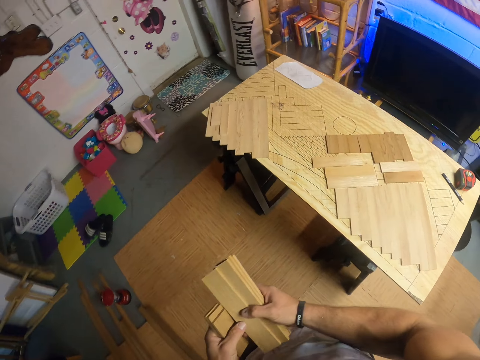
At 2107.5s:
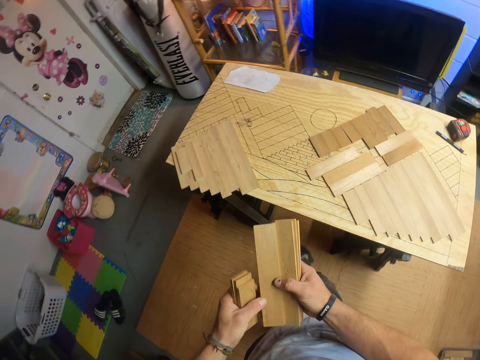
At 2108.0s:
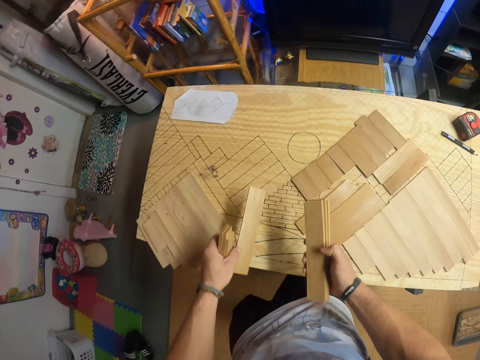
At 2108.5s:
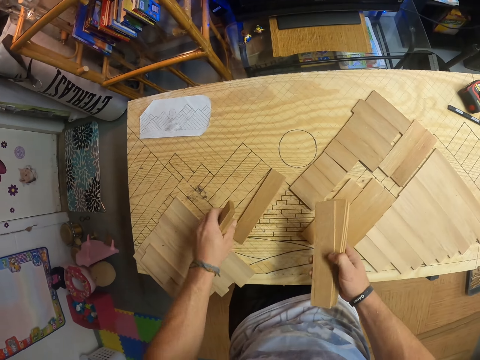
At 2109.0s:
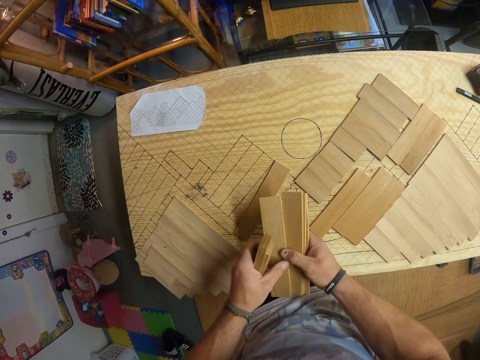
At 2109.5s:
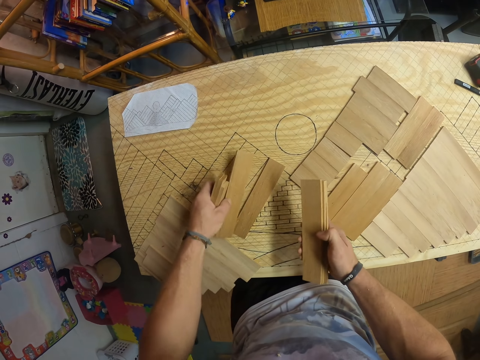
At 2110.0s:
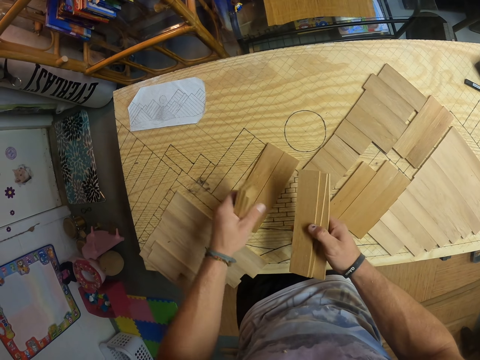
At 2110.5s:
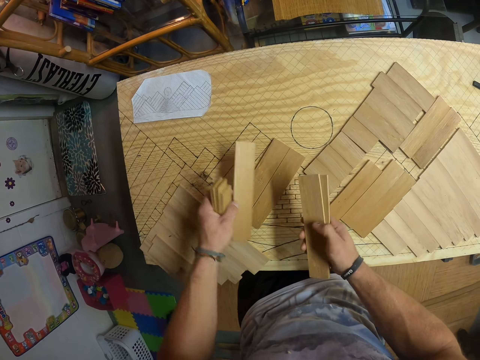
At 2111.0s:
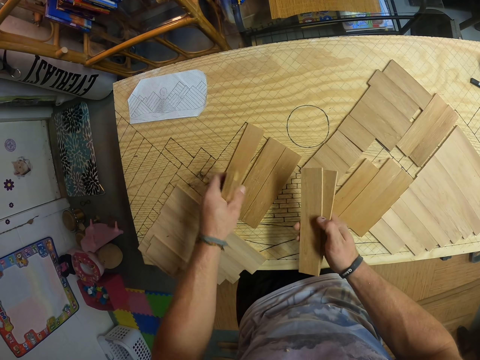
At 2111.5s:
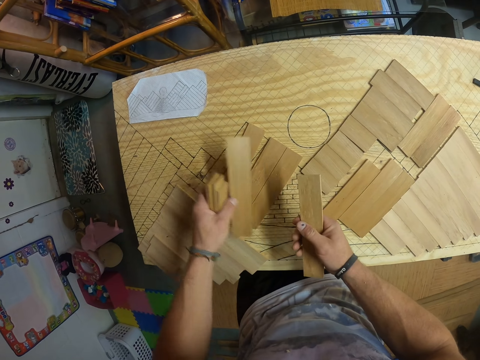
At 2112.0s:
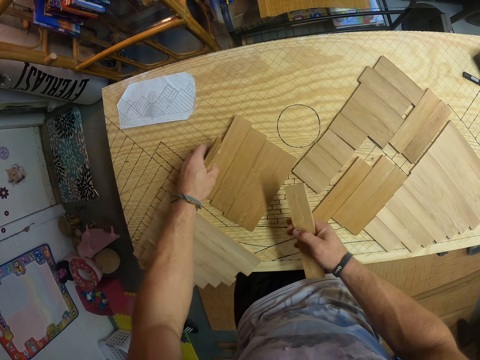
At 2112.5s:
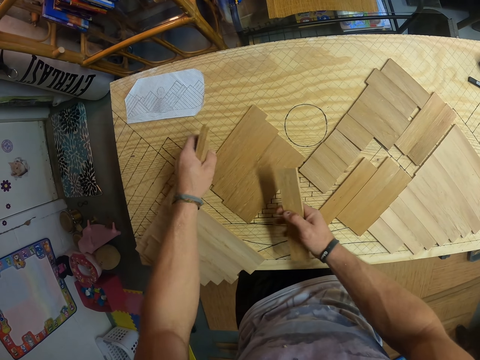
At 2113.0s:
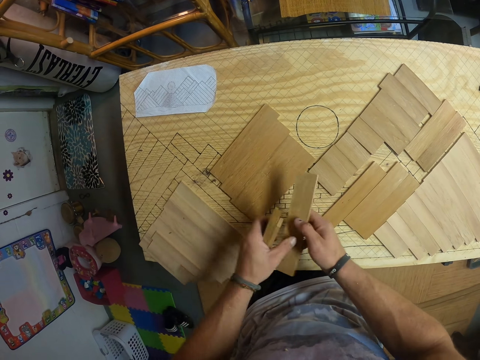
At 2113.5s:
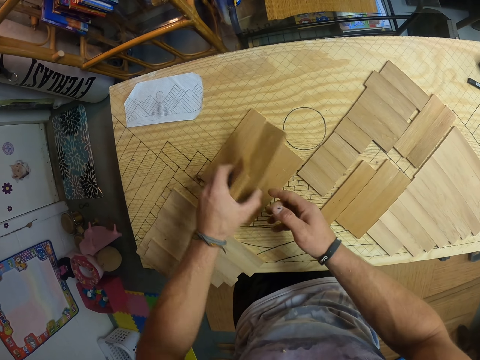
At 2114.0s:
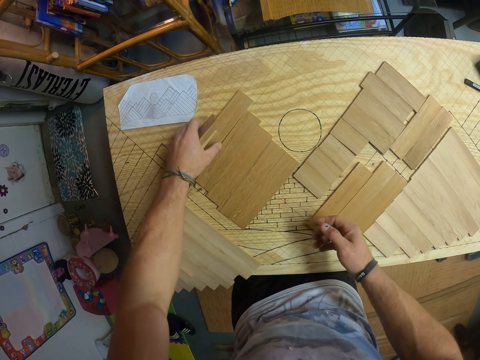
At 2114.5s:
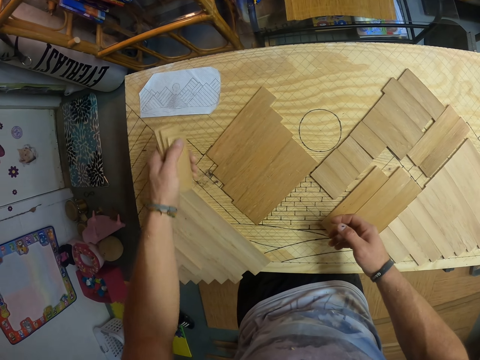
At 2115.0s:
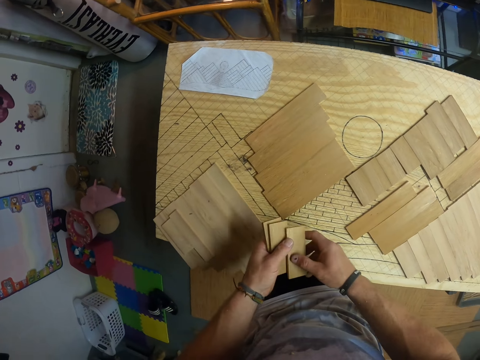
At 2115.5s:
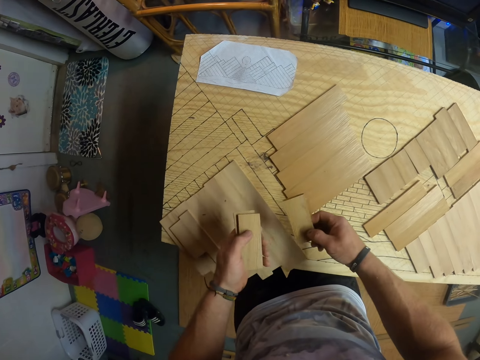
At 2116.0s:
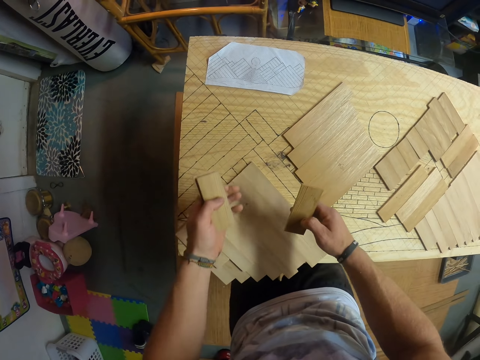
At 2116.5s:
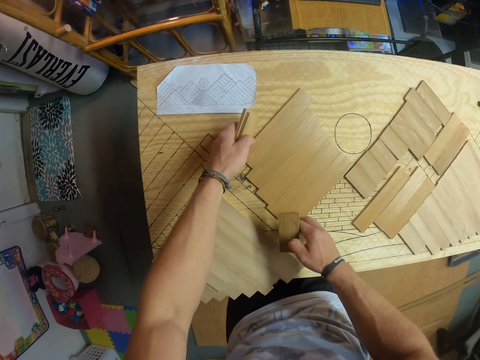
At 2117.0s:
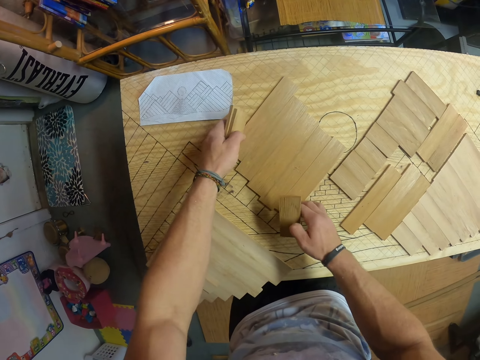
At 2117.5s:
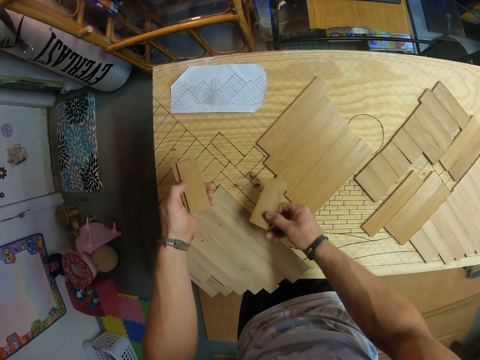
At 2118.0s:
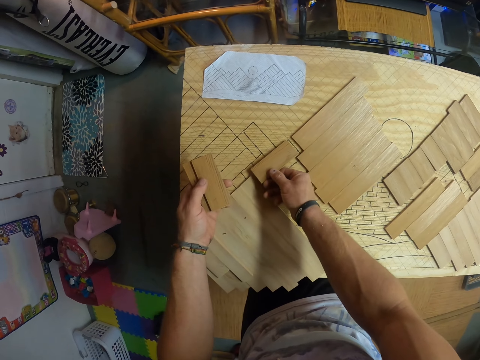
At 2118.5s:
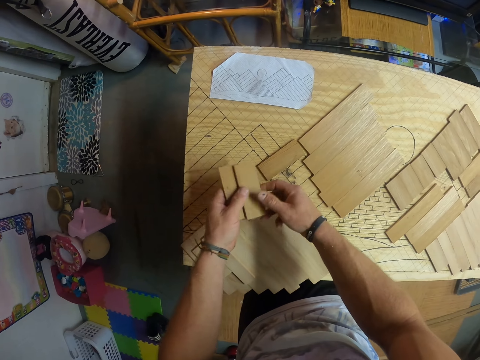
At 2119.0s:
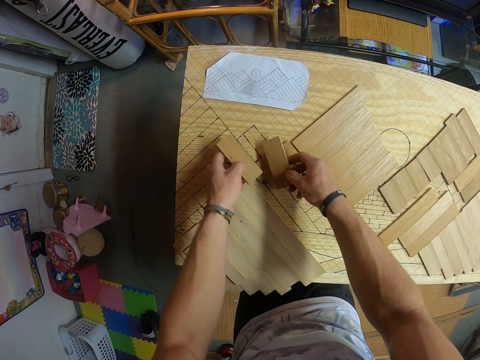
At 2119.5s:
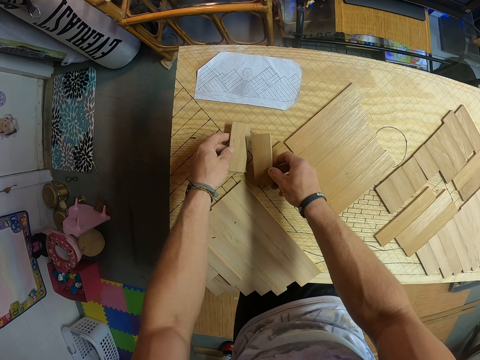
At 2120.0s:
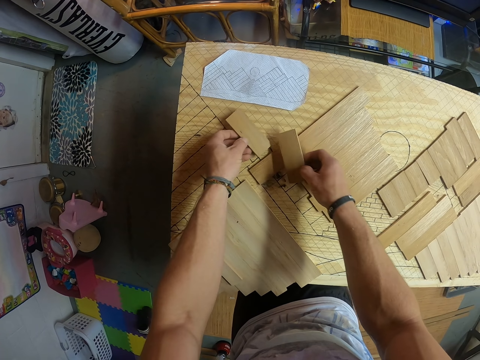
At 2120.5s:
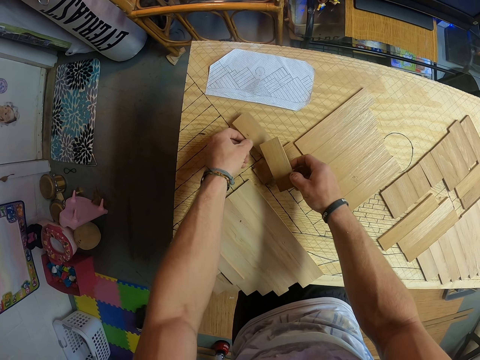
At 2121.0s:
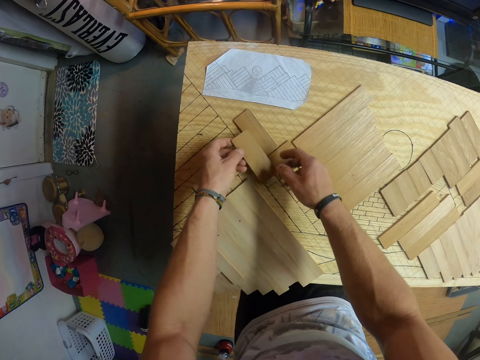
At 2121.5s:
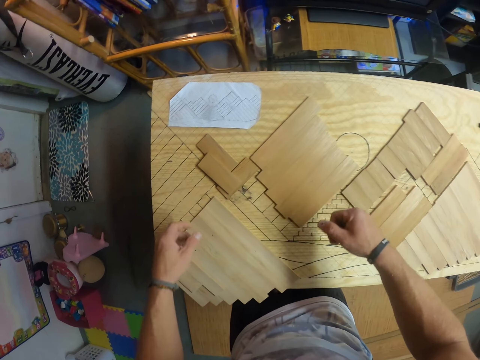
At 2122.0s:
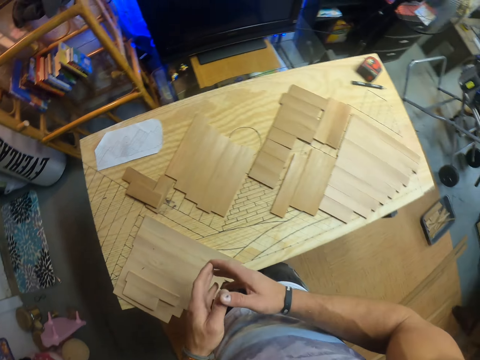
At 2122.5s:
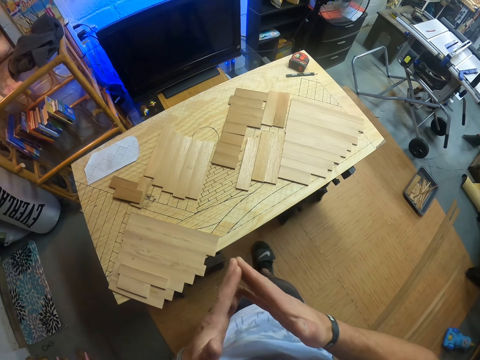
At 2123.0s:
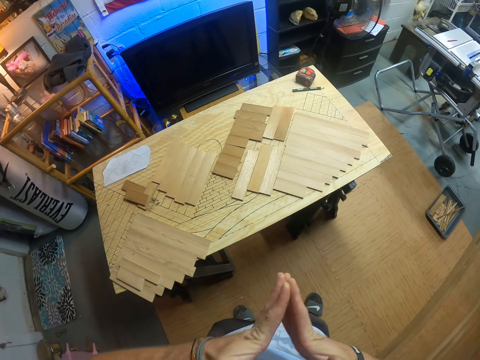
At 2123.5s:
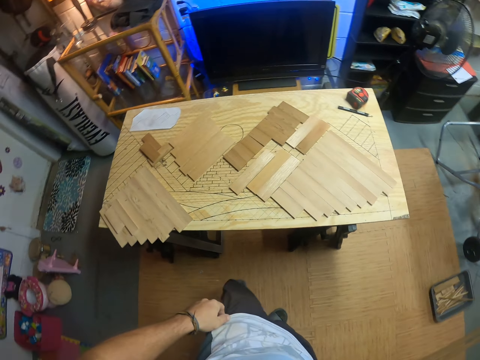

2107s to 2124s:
The camera wearer picks the strip wood from the stack of strip wood in his right hand with his left hand. He places the strip wood in his left hand on the table. He picks the strip wood from the stack of strip wood in his right hand with his left hand. He places the strip wood in his left hand on the table. He picks the strip wood from the stack of strip wood in his right hand with his left hand. He places the strip wood in his left hand on the table. He picks the strip wood from the stack of strip wood in his right hand with his left hand. He places the strip wood in his left hand on the table. He adjusts the strip woods on the table with his hands. He passes the strip wood in his right hand to his left hand. He places the strip wood in his left hand on the table. He picks the strip wood from the stack of strip wood in his left hand with his right hand. He moves the strip woods on the table with his hands. He places the strip wood in his right hand on the table. He picks the strip wood from the stack of strip wood in his left hand with his right hand. He places the strip wood in his left hand on the table. He passes the strip wood in his right hand to his left hand. He drops the strip wood in his left hand on the table.

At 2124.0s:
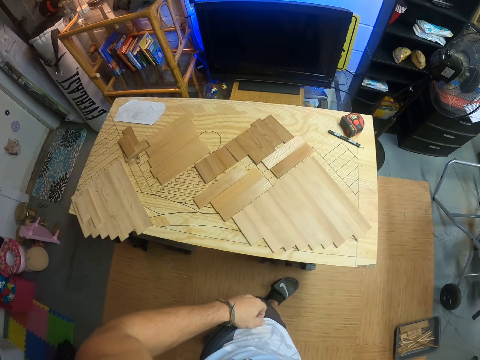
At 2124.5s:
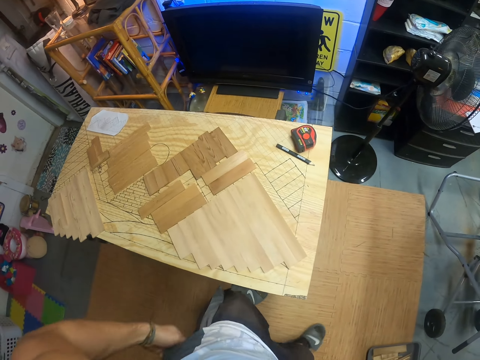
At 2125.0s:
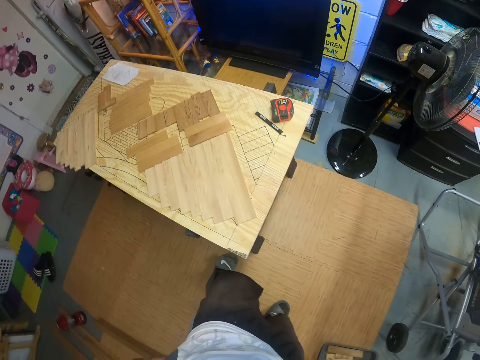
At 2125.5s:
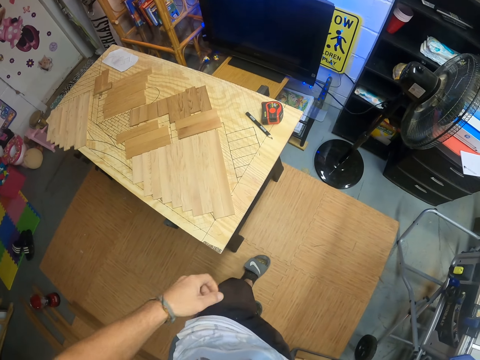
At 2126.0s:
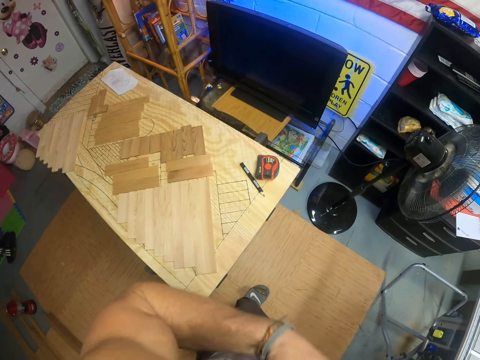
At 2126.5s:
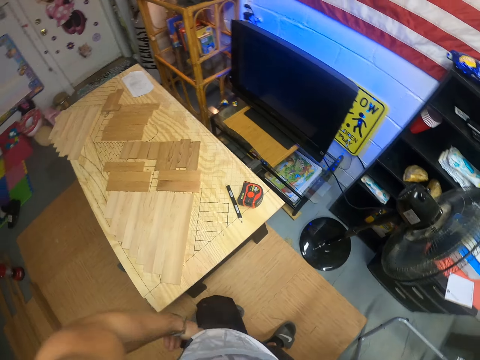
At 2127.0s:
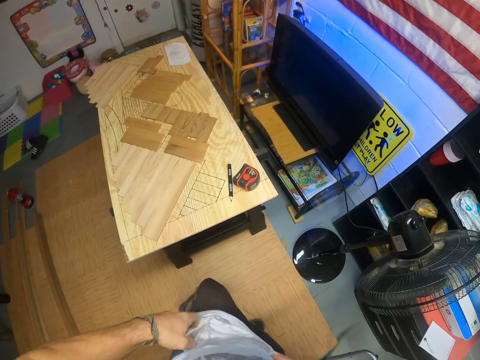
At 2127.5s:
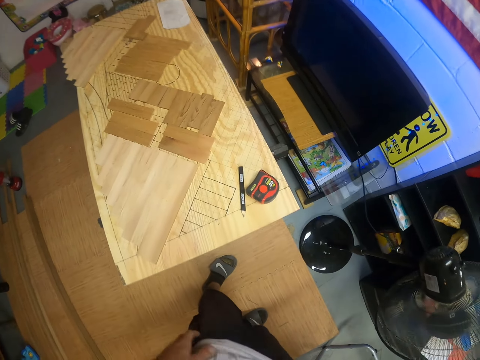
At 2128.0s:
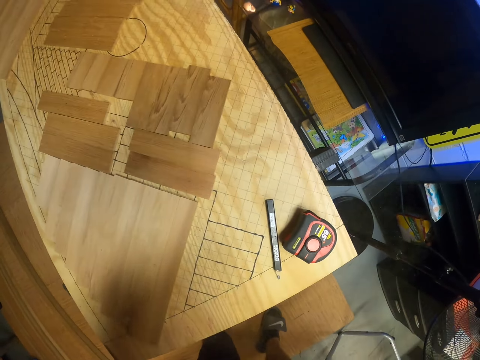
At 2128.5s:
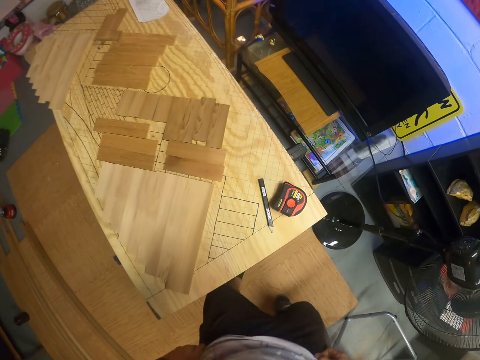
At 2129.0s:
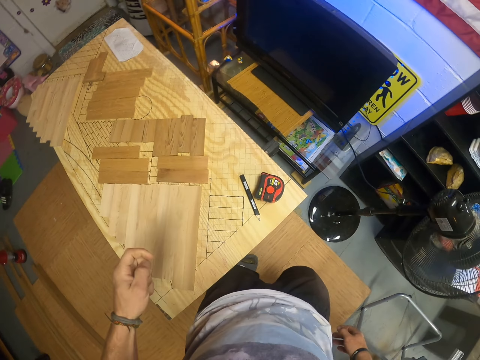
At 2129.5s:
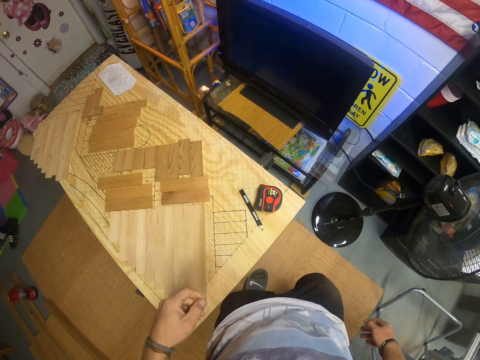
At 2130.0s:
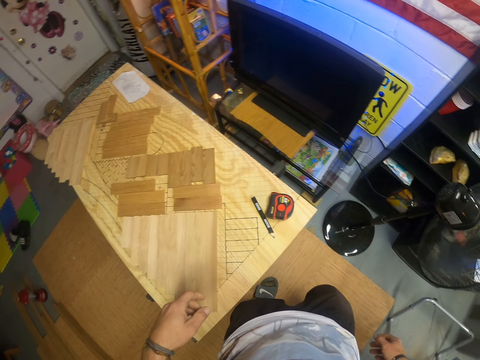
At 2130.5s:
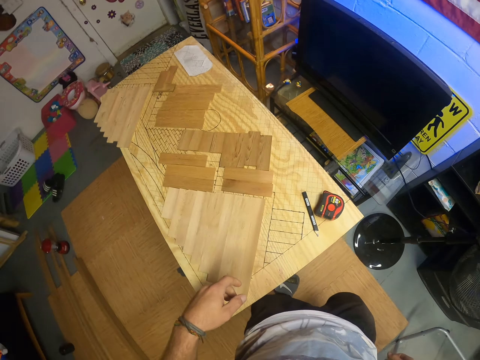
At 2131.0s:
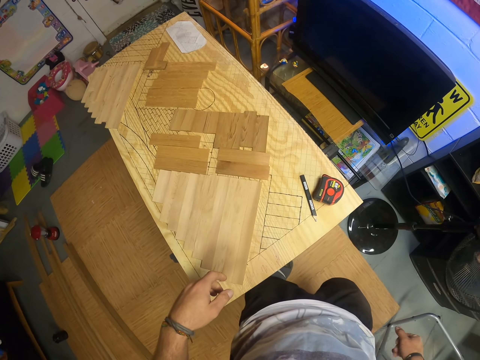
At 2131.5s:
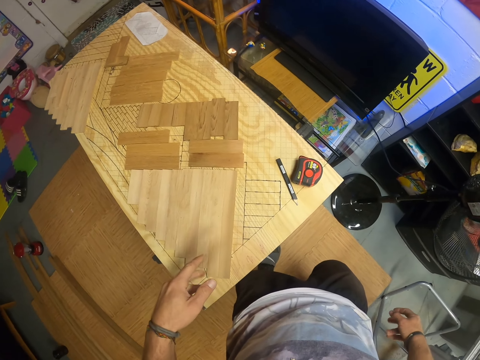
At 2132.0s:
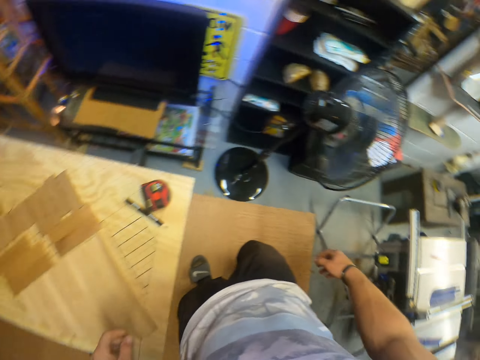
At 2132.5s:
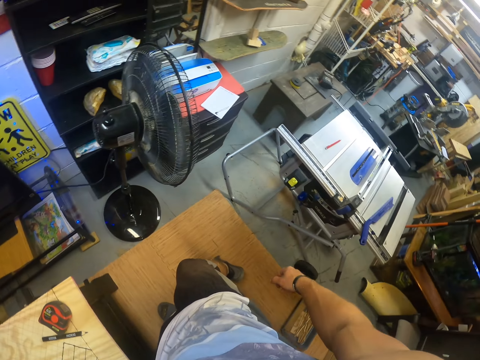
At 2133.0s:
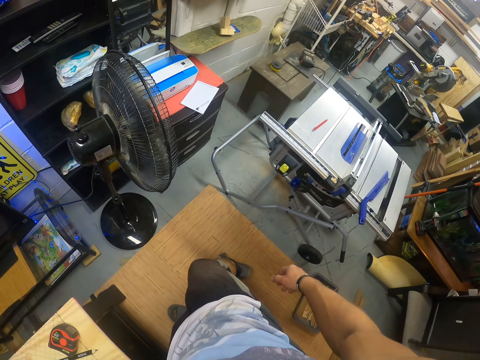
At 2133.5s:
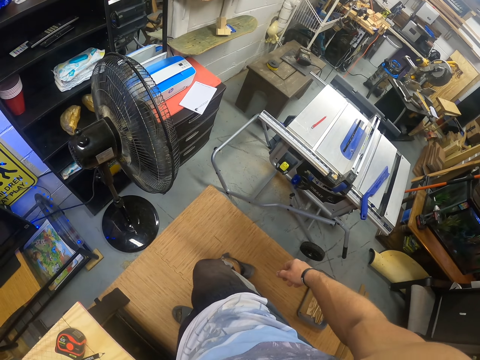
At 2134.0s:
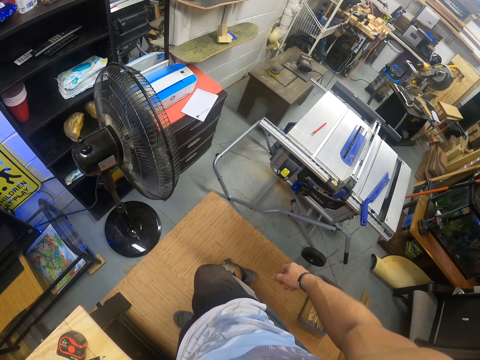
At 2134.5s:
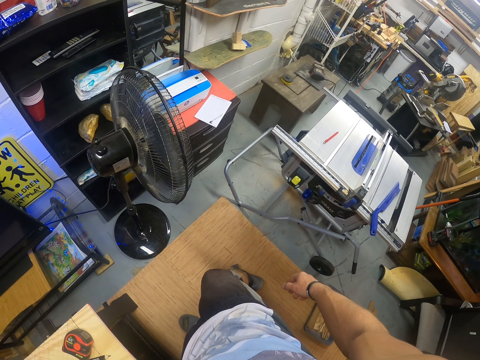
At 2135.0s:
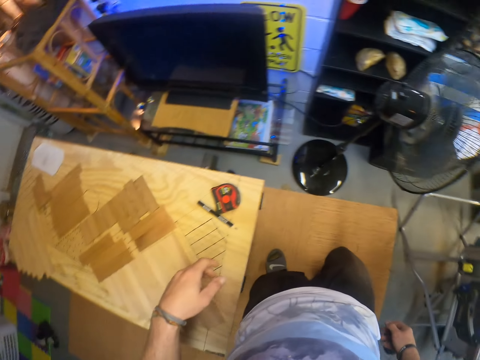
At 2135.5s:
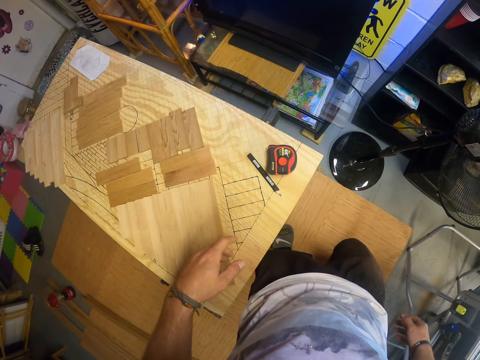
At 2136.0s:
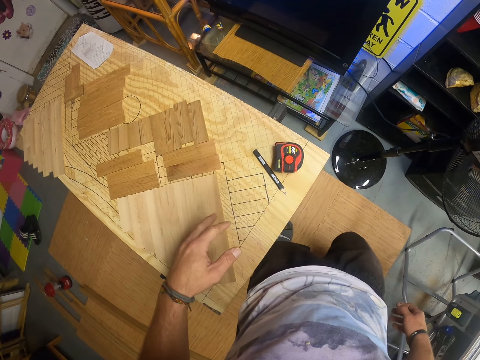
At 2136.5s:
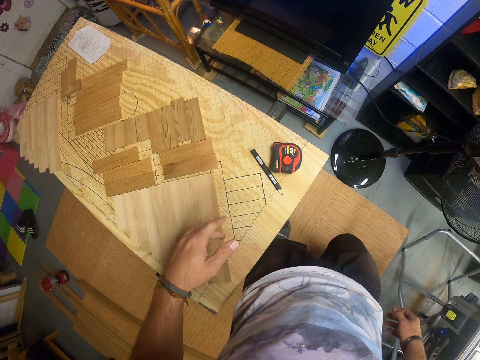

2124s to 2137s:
The camera wearer walks around. They wipe the hands on the clothes. They pause.
